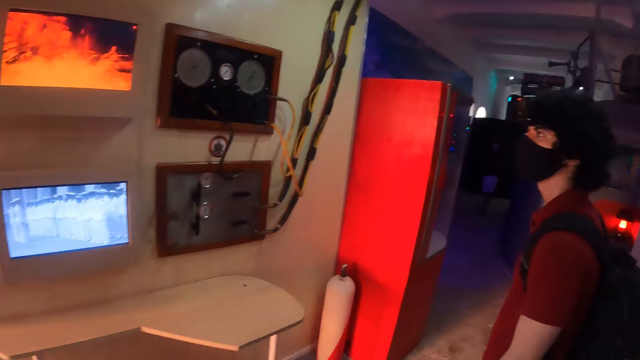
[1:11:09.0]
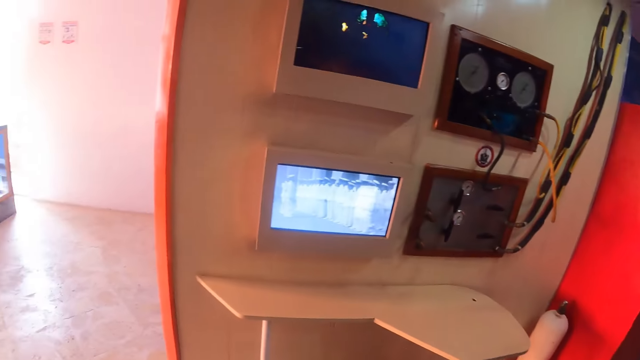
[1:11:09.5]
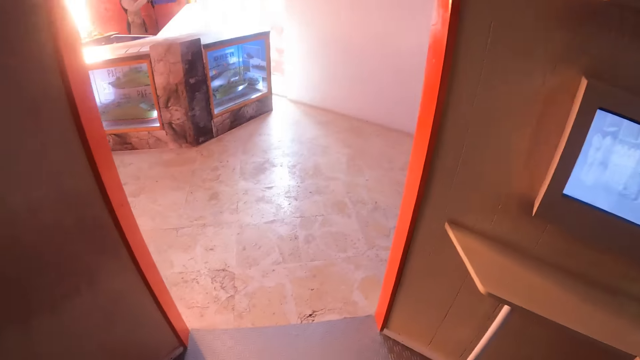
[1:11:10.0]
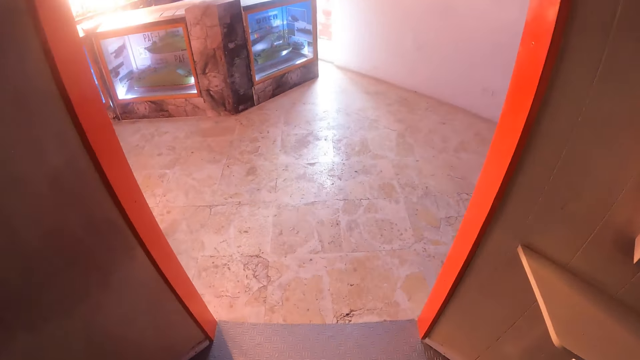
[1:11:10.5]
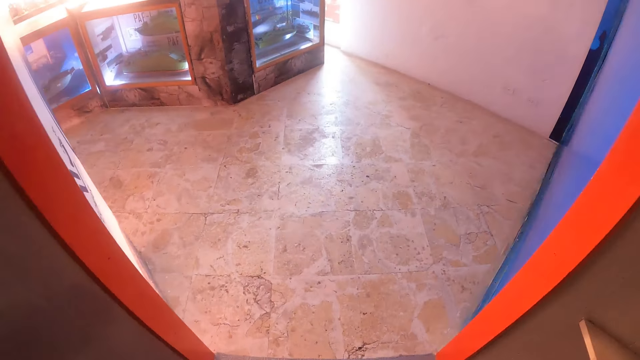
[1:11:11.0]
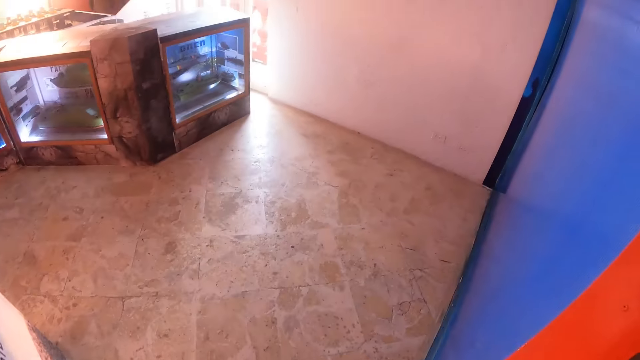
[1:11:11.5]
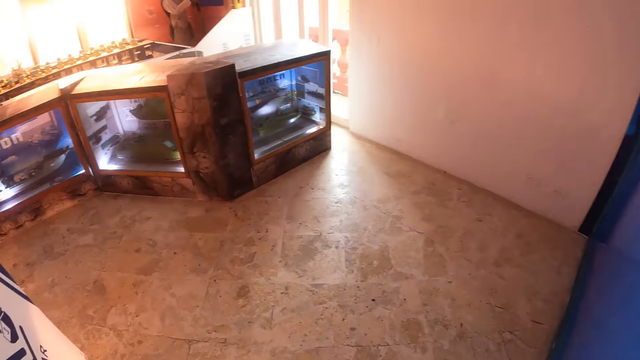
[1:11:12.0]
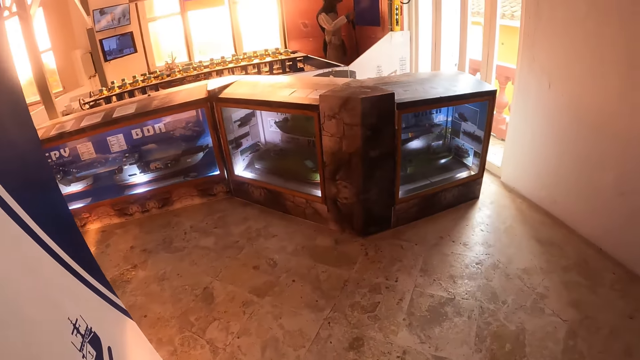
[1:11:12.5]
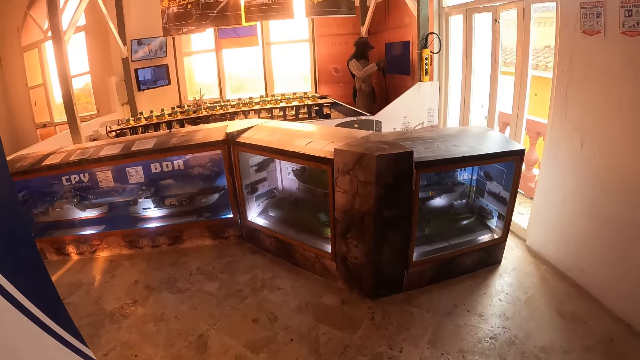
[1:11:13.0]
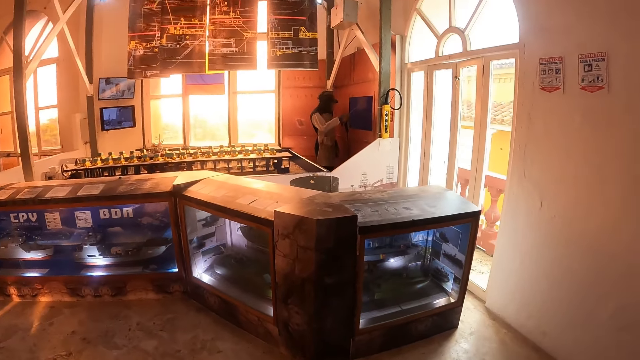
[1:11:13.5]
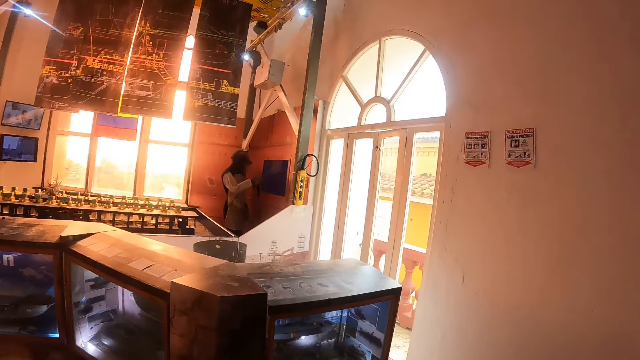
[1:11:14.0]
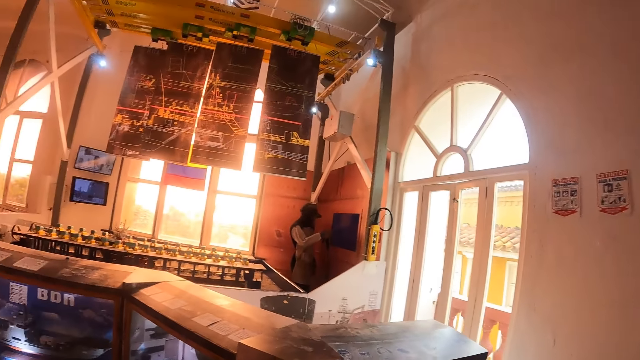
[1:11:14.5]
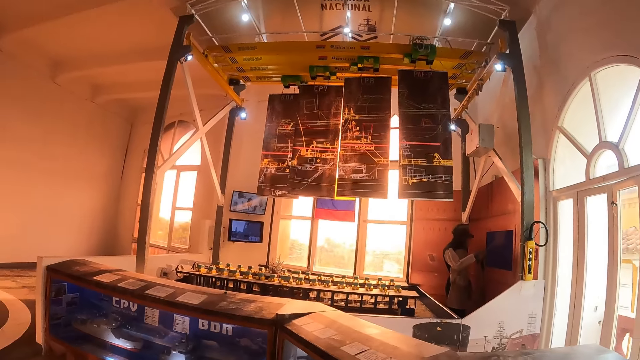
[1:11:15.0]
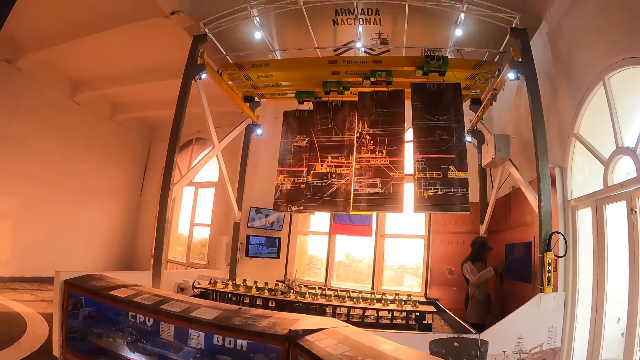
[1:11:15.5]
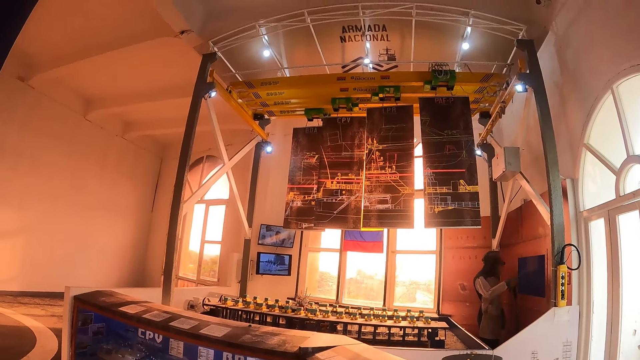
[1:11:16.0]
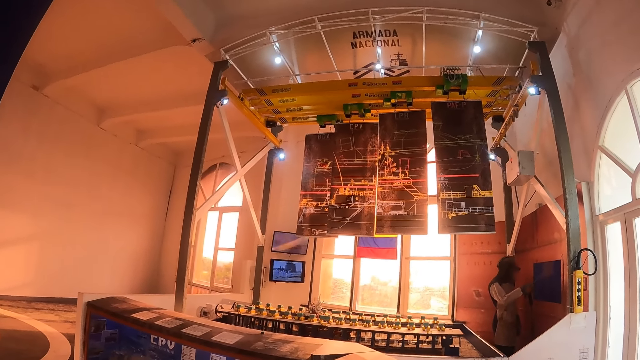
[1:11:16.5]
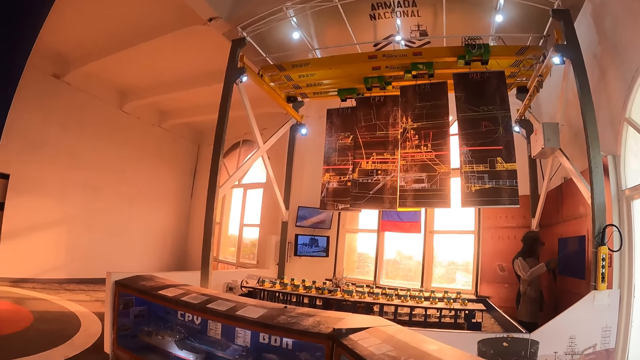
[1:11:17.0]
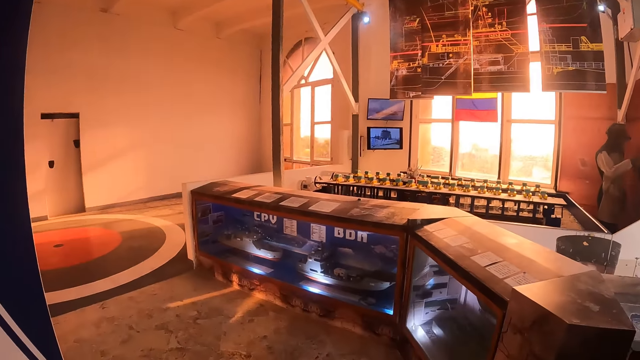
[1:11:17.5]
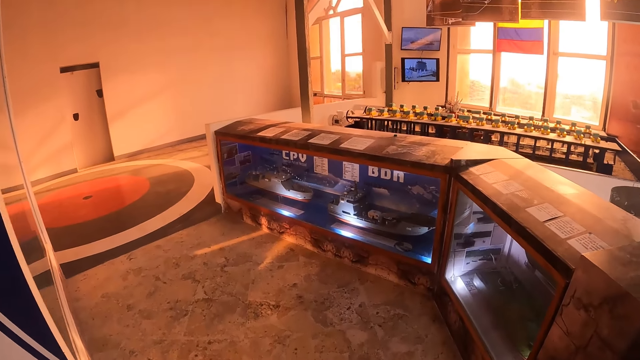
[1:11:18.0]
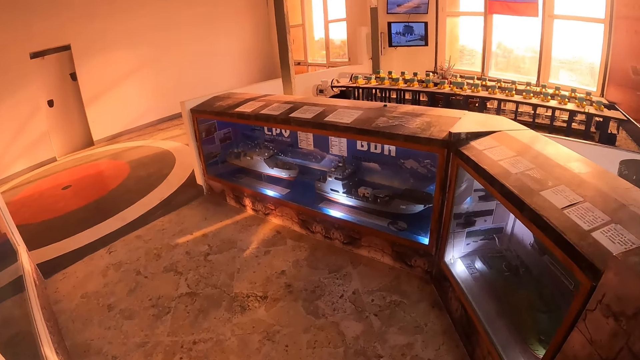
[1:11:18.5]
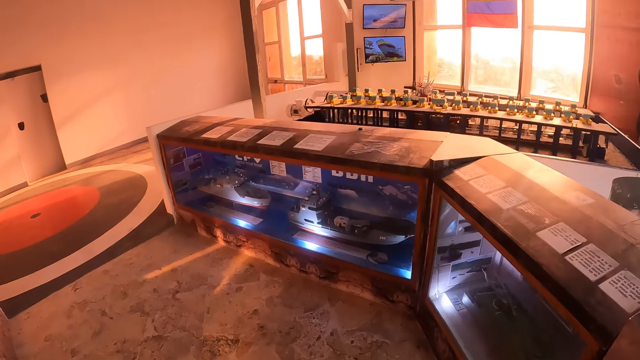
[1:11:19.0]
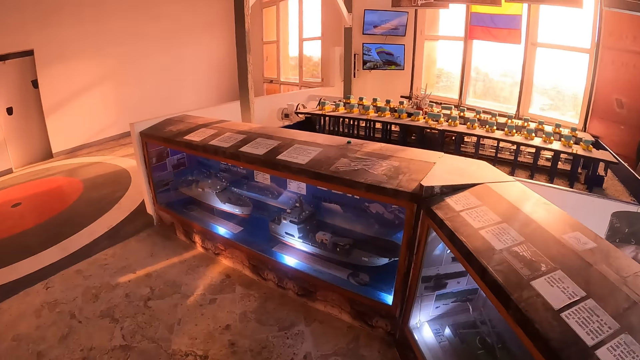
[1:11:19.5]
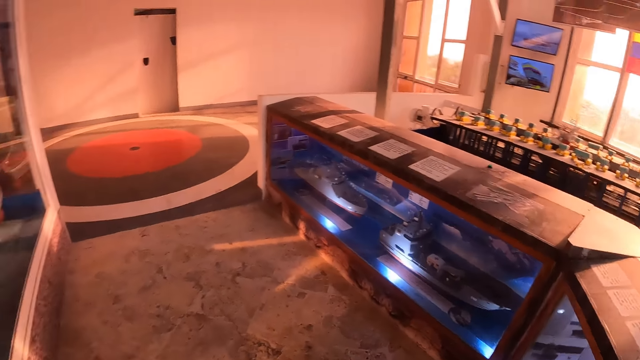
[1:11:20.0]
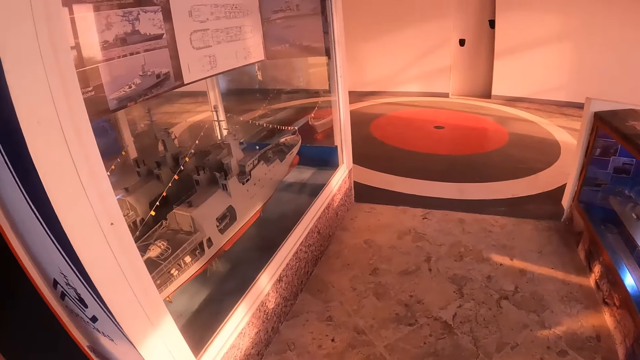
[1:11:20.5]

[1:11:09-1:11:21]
The camera wearer walks in the ship. They look at the ship structures in the mirror display.

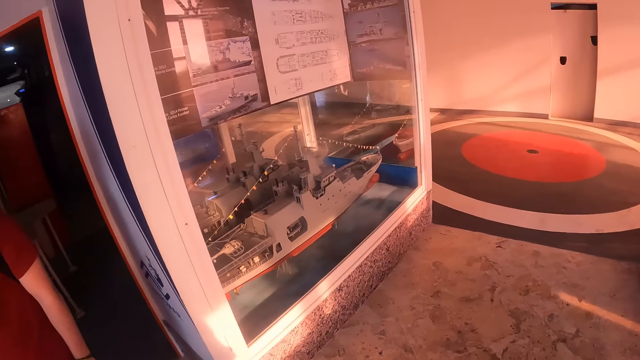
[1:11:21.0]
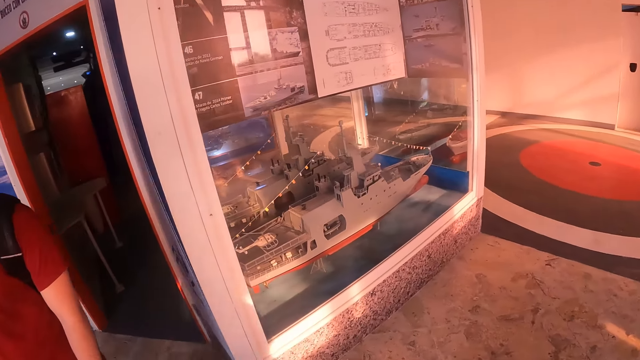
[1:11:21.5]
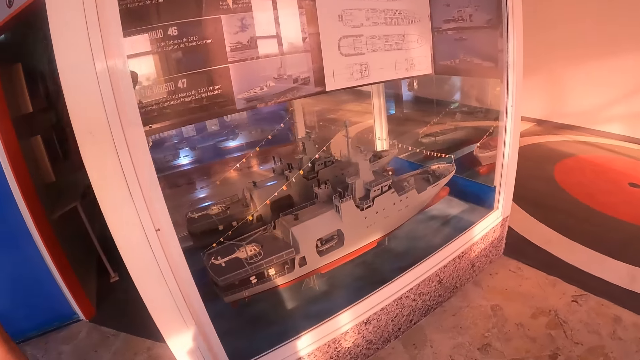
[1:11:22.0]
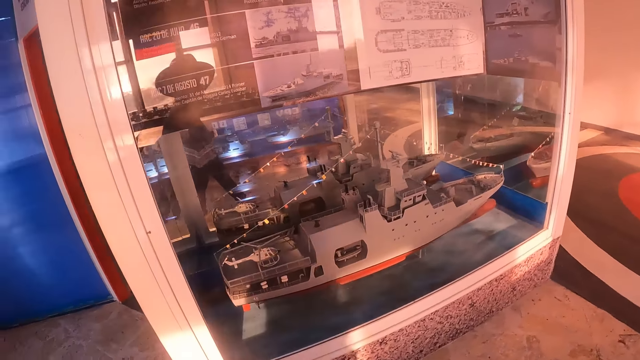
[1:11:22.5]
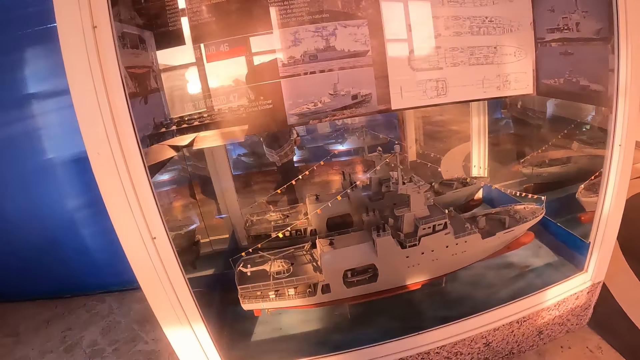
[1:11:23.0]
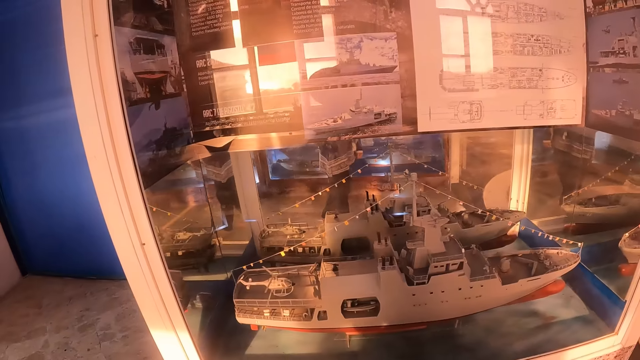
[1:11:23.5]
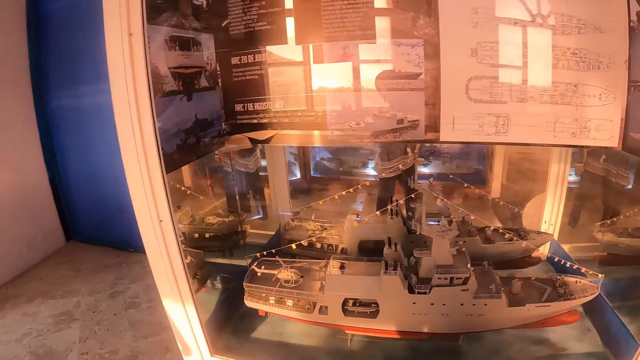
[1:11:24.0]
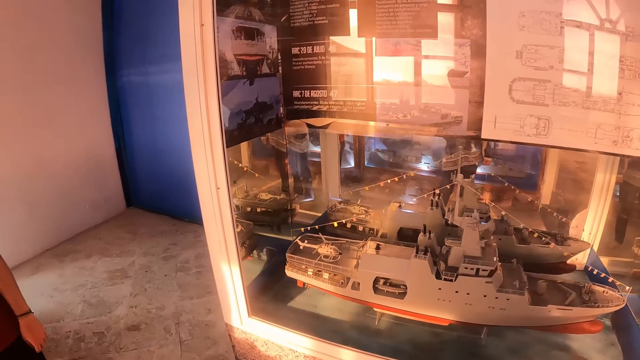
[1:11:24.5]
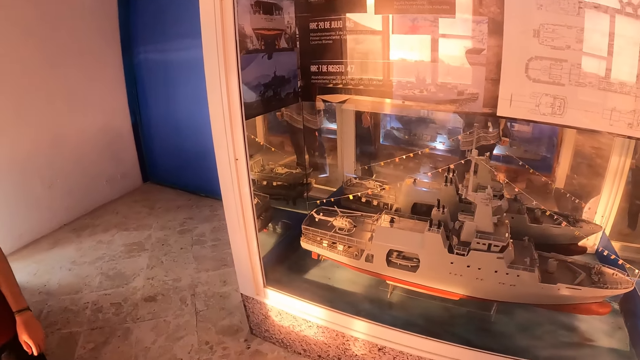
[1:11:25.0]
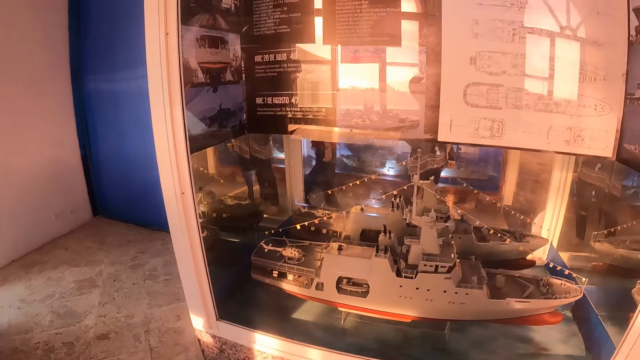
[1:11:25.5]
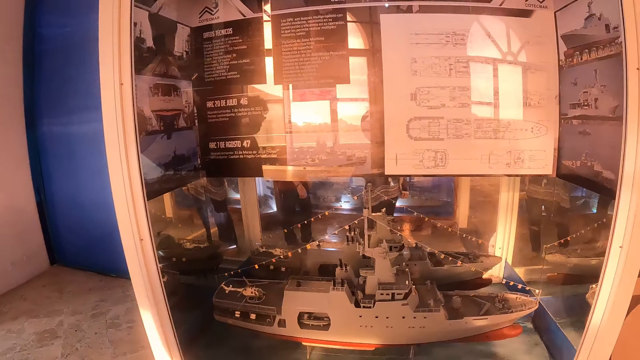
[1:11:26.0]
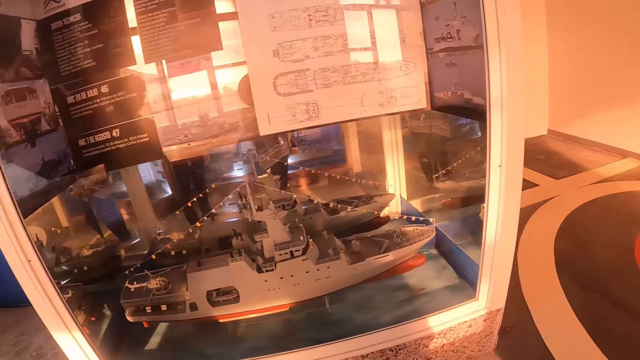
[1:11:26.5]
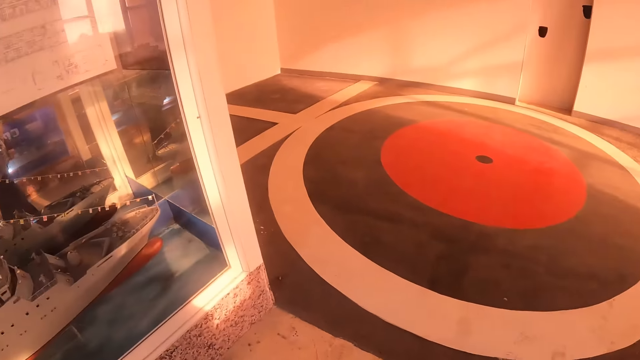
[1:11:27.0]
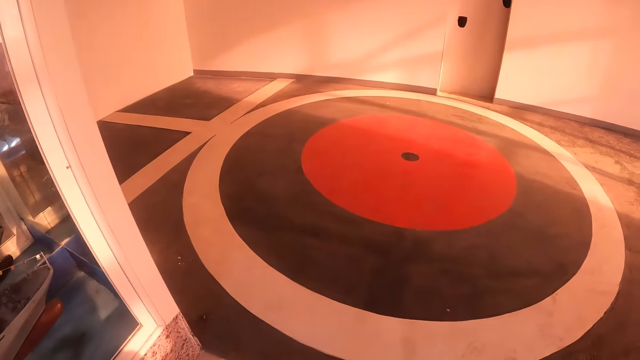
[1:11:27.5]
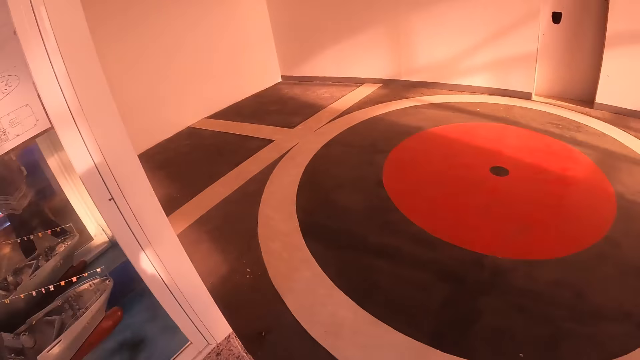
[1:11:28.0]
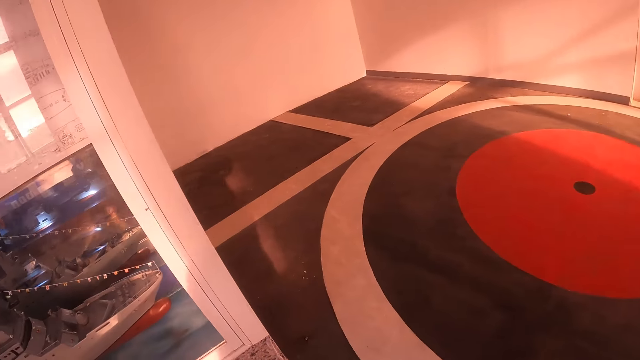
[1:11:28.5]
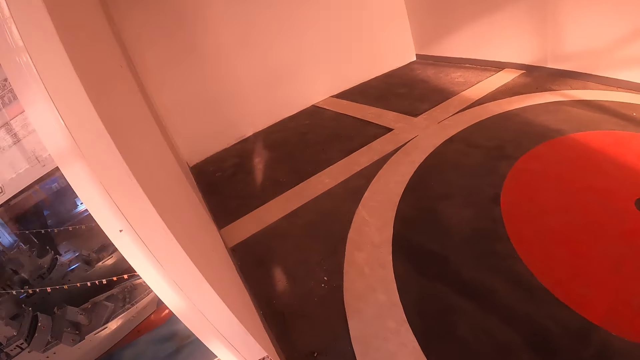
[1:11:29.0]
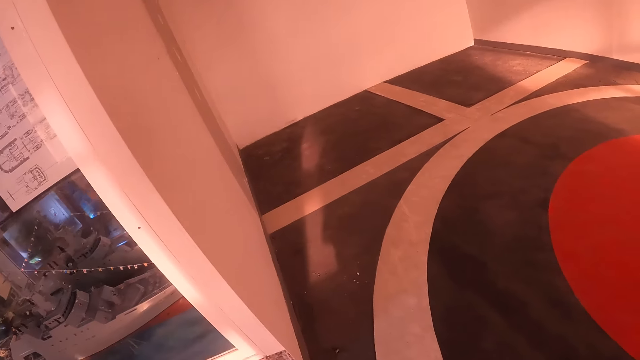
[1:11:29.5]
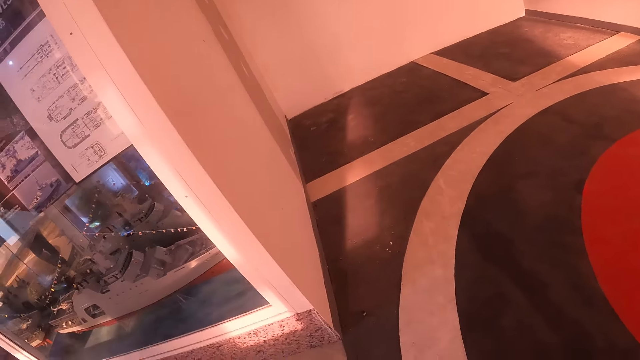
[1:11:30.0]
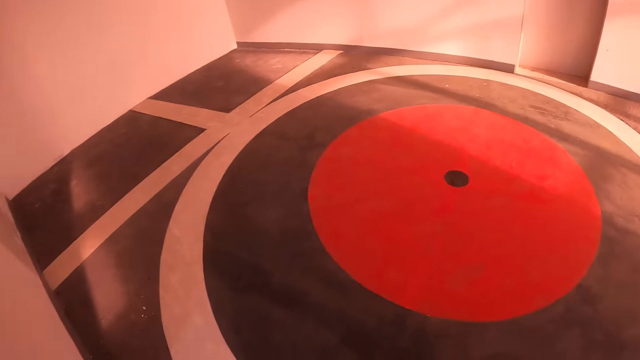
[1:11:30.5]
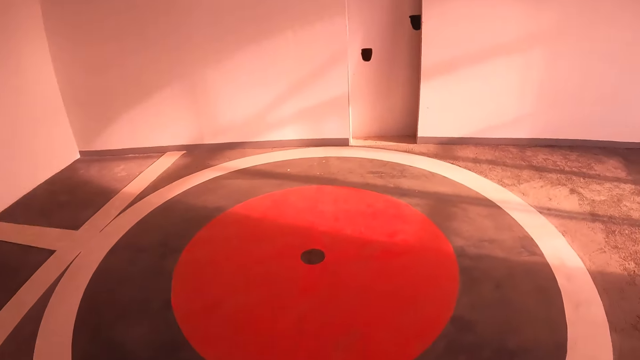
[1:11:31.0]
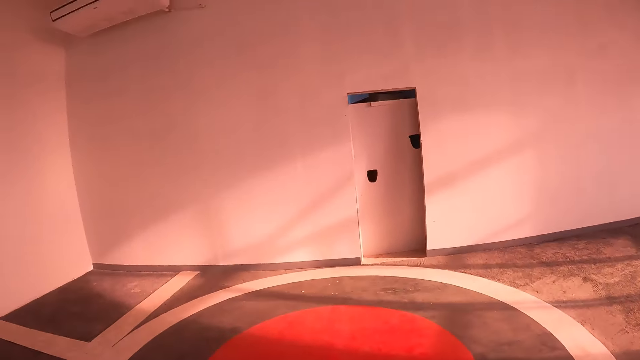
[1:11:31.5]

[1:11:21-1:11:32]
The camera wearer looks around the room.
